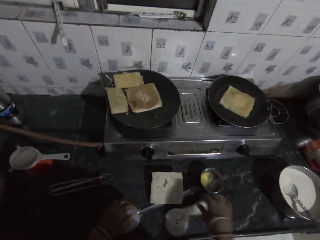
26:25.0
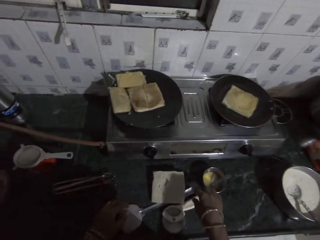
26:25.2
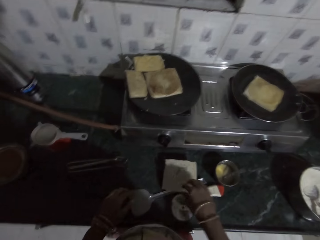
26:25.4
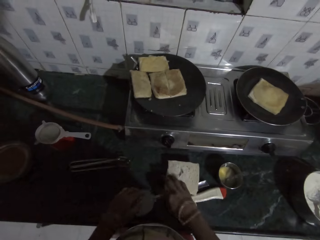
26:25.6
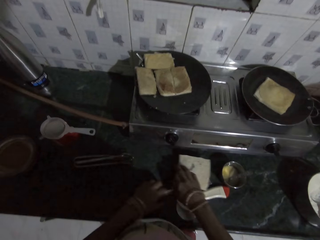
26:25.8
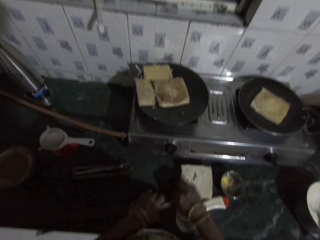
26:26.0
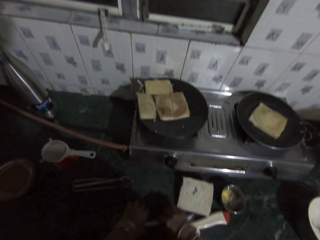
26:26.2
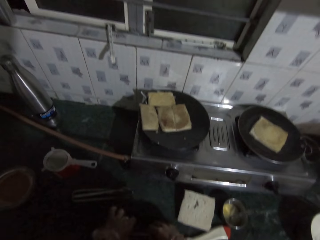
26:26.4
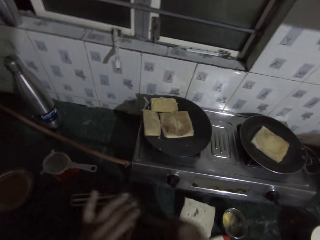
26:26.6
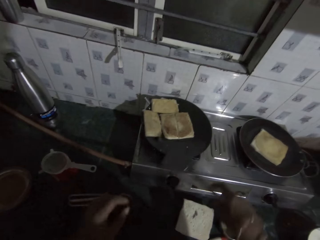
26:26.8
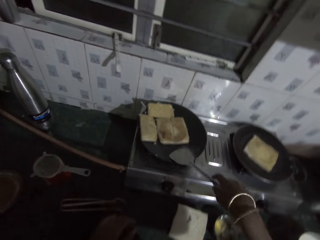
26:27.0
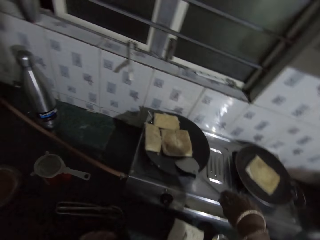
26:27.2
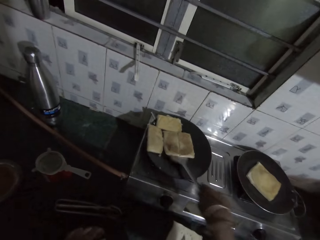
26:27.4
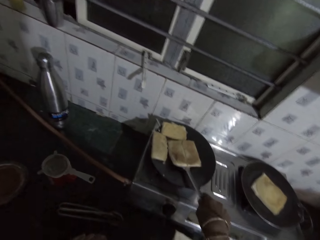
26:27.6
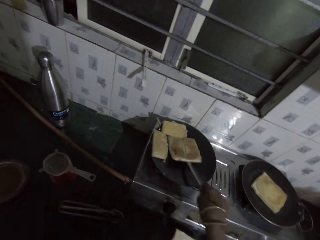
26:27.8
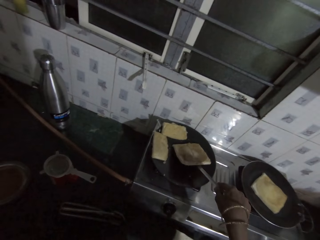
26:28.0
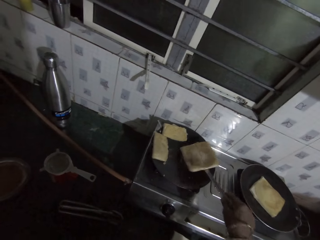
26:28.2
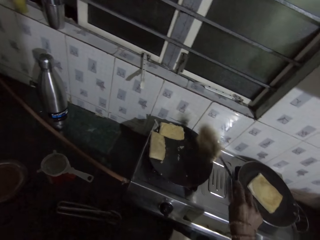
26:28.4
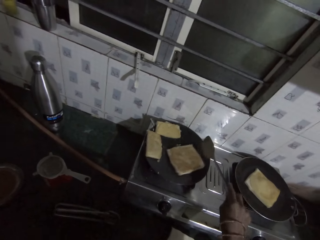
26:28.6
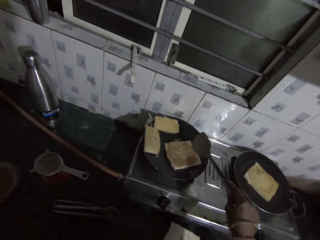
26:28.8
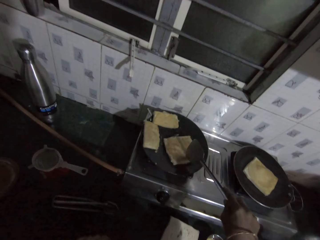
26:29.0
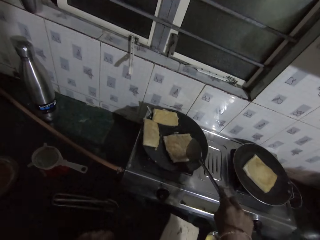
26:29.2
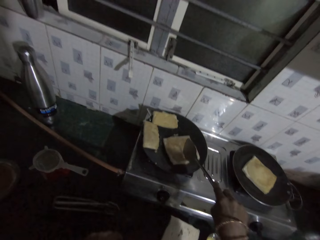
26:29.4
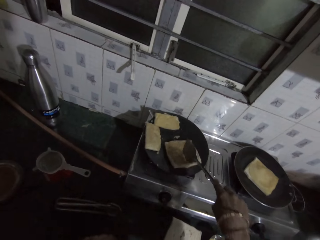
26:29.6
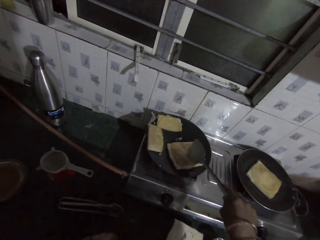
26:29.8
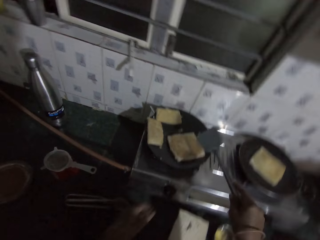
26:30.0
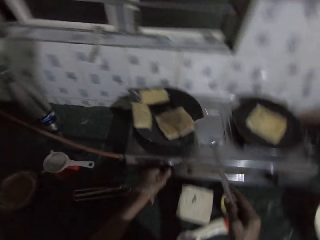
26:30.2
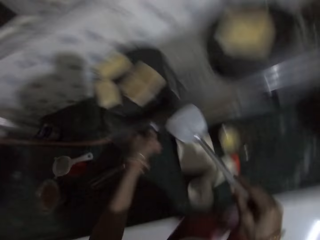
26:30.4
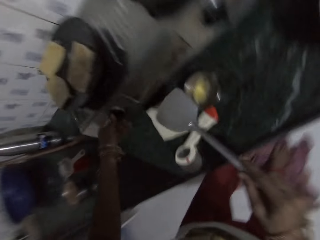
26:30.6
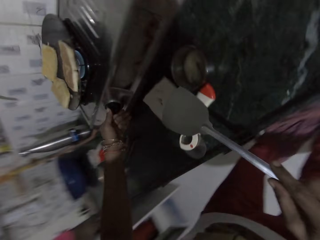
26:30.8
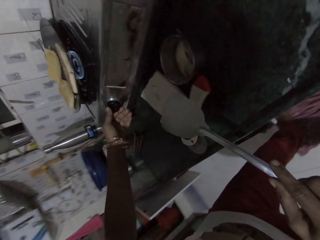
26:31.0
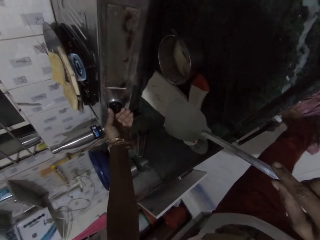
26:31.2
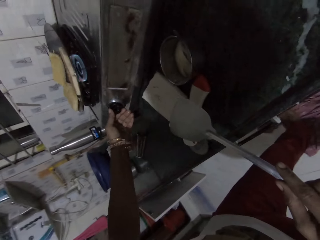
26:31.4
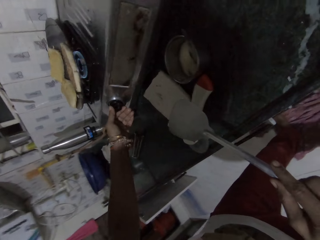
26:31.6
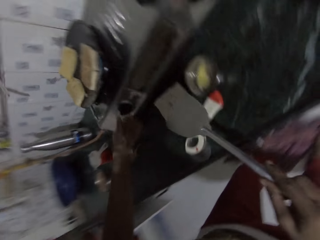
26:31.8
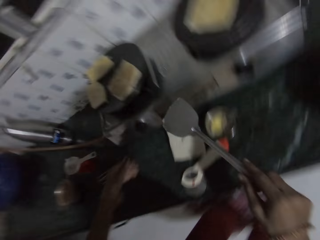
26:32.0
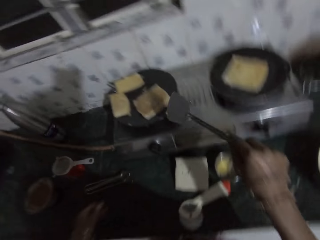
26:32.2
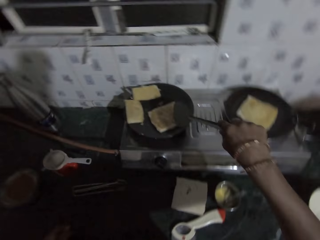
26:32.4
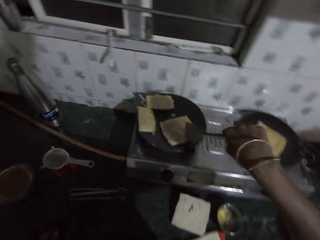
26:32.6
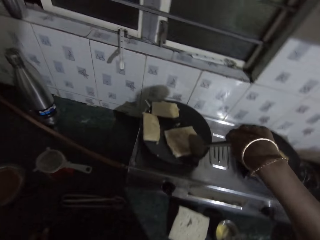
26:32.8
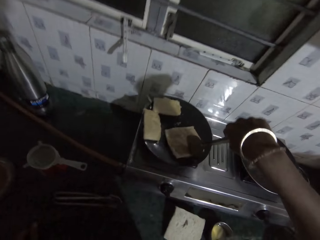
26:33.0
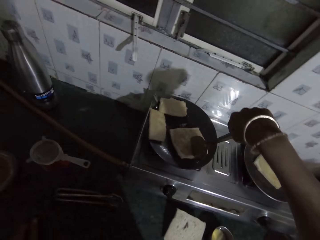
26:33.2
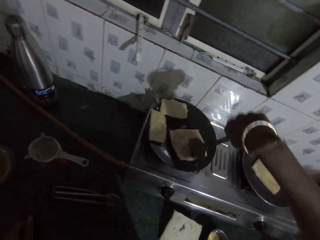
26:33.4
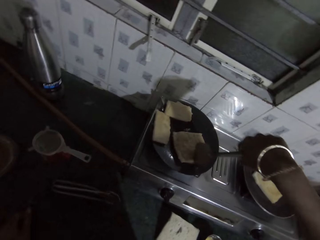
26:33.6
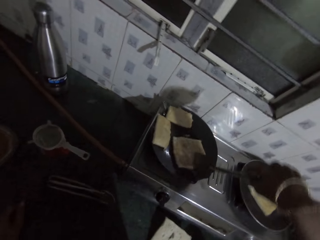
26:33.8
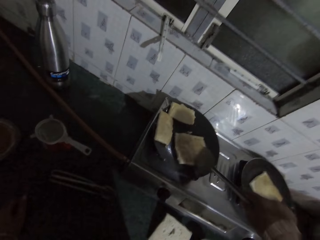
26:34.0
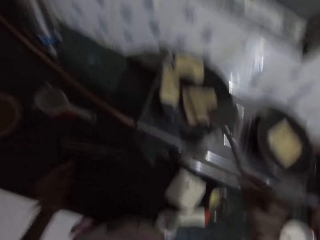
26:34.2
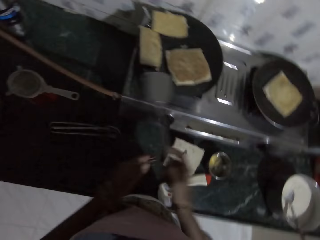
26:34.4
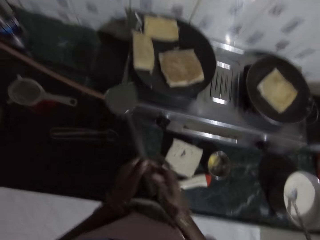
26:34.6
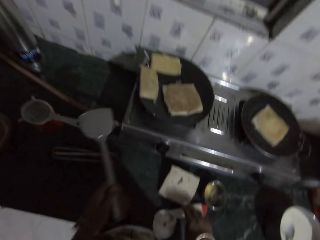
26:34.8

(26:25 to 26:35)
The camera wearer drops the dough cutter in her right hand on the kitchenette. She moves the bread. She picks up the spatula from the kitchenette with her right hand. She turns the fry bread or pancake in the frying pan with the spatula in her right hand. She operates the gas cooker with her left hand. She presses the fry bread in the frying pan with the spatula in her right hand. She slices the pancake into two.

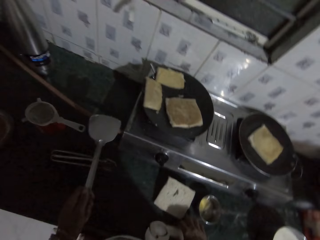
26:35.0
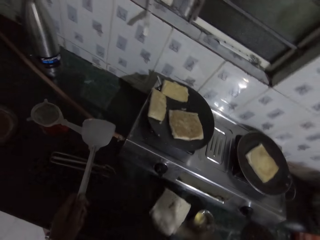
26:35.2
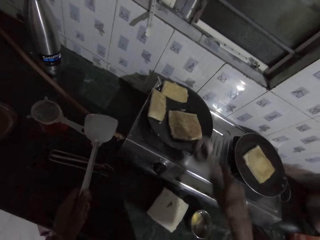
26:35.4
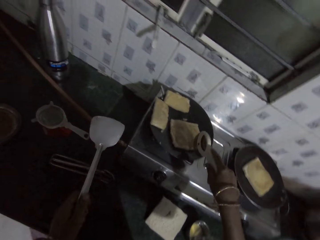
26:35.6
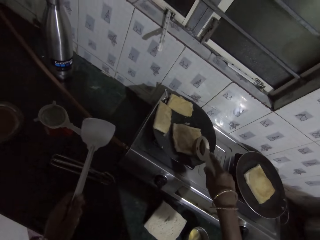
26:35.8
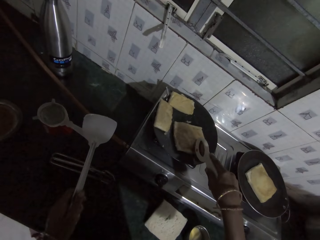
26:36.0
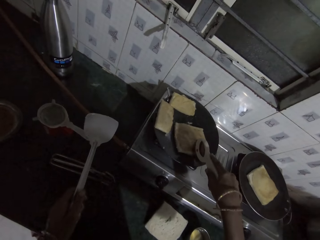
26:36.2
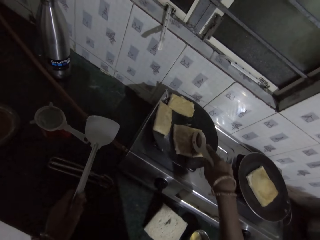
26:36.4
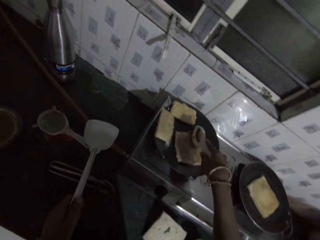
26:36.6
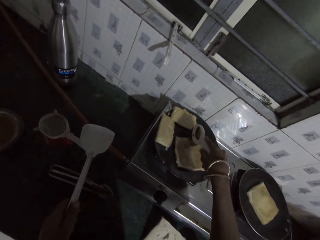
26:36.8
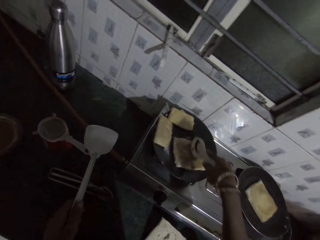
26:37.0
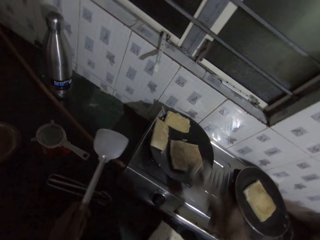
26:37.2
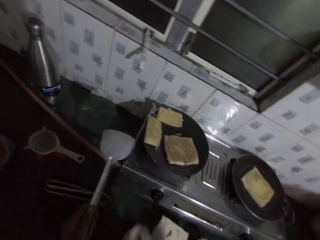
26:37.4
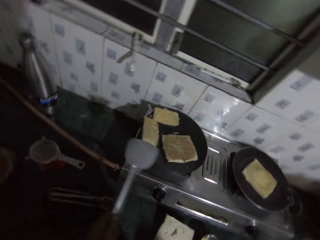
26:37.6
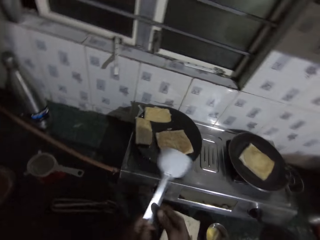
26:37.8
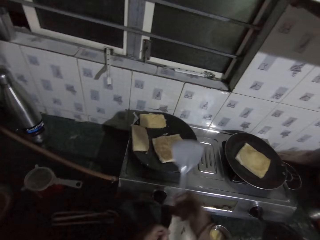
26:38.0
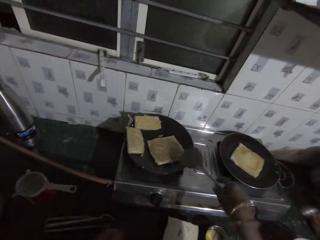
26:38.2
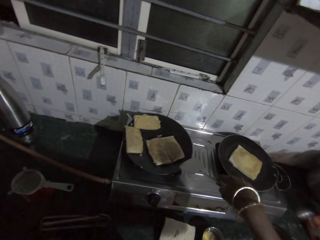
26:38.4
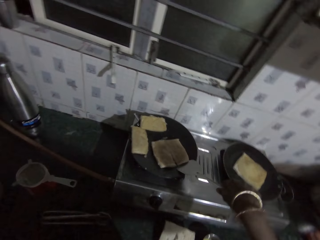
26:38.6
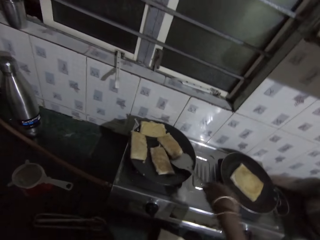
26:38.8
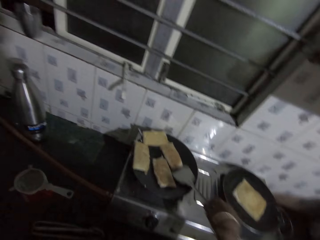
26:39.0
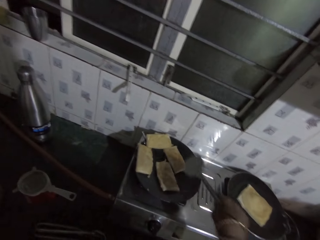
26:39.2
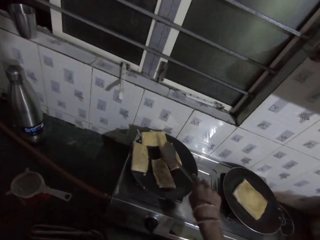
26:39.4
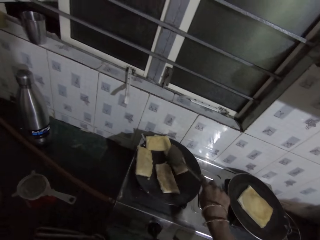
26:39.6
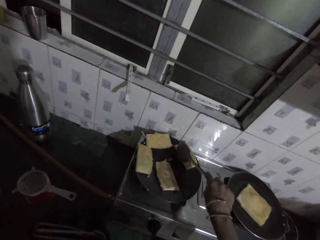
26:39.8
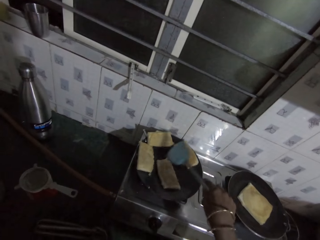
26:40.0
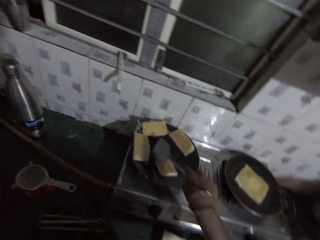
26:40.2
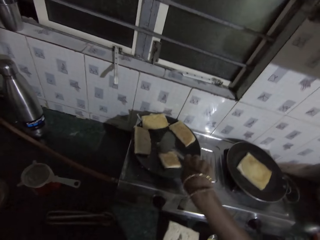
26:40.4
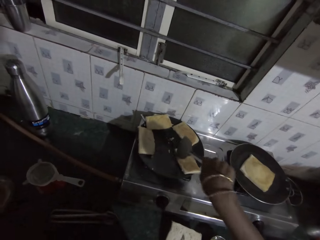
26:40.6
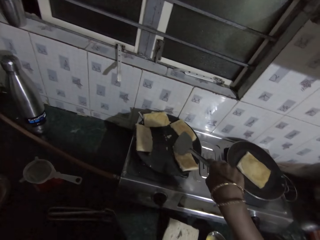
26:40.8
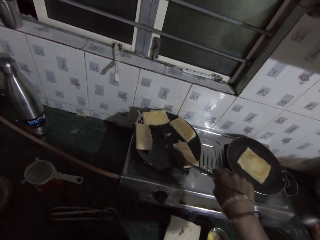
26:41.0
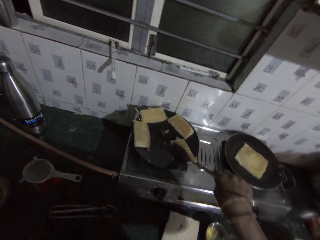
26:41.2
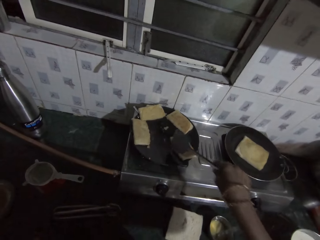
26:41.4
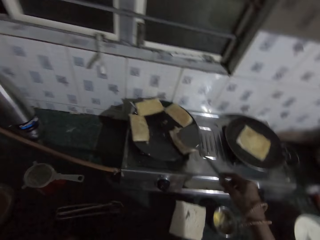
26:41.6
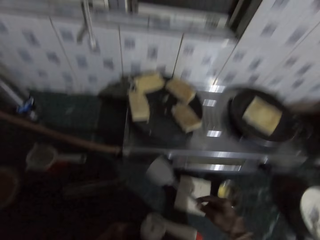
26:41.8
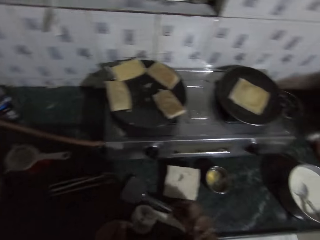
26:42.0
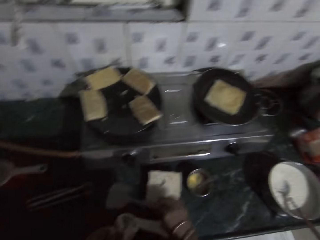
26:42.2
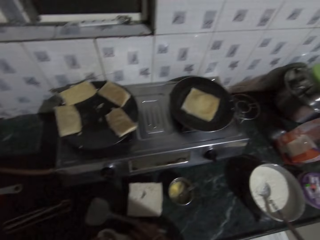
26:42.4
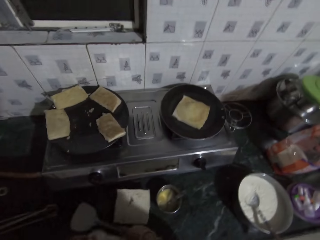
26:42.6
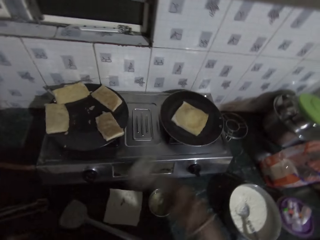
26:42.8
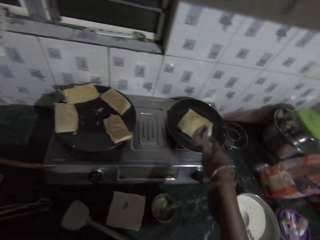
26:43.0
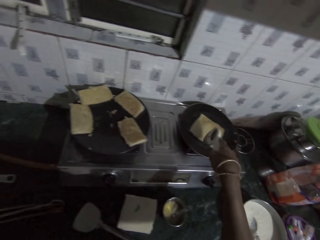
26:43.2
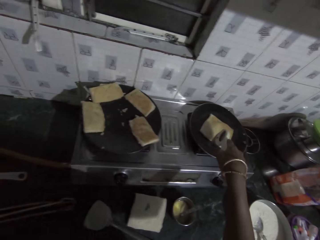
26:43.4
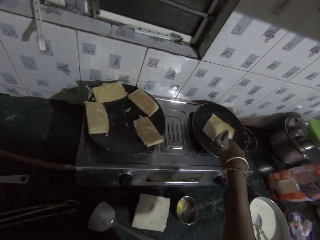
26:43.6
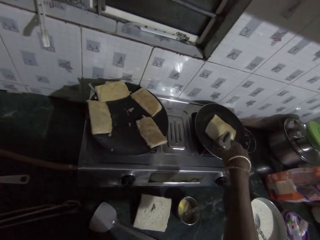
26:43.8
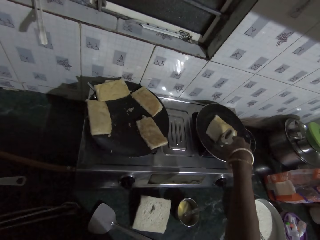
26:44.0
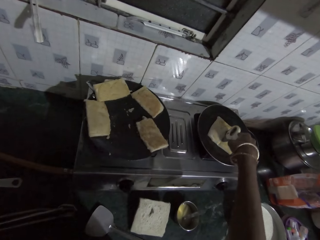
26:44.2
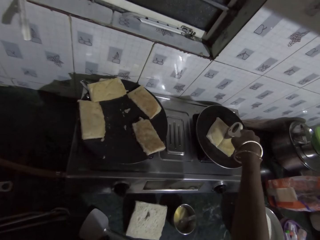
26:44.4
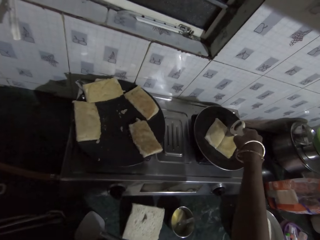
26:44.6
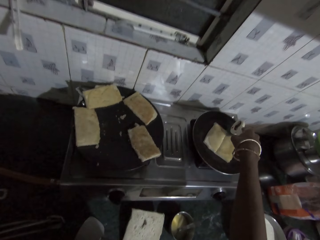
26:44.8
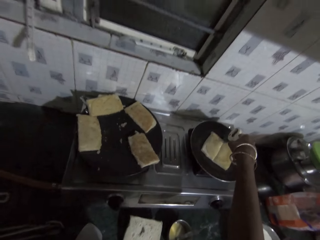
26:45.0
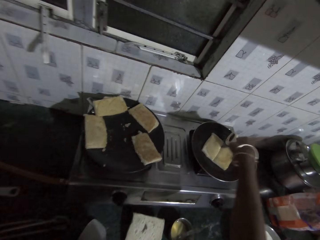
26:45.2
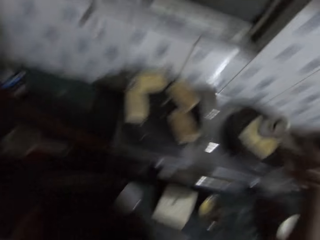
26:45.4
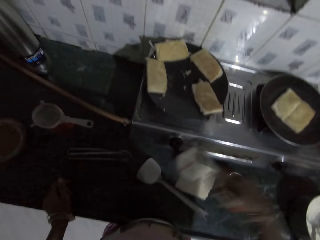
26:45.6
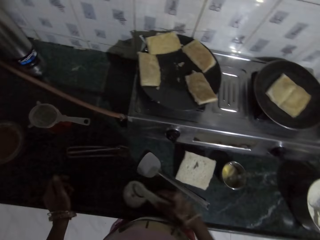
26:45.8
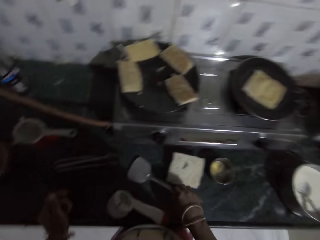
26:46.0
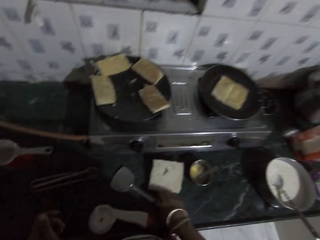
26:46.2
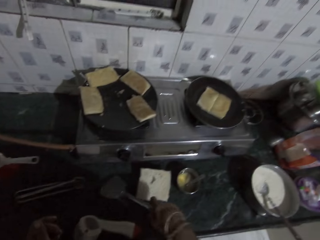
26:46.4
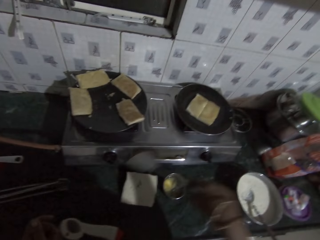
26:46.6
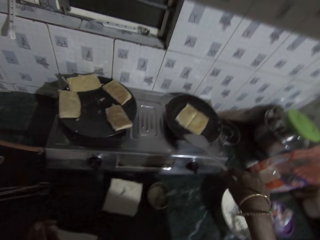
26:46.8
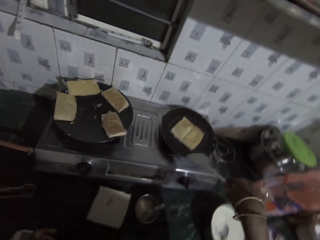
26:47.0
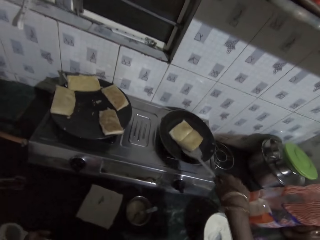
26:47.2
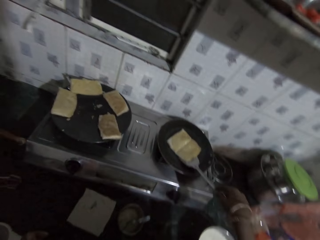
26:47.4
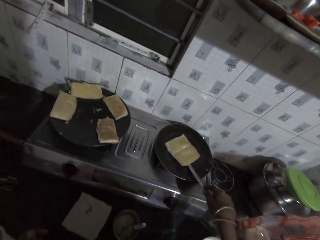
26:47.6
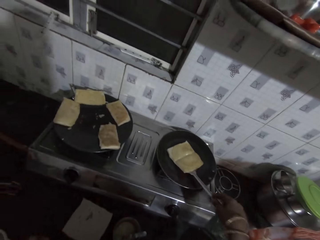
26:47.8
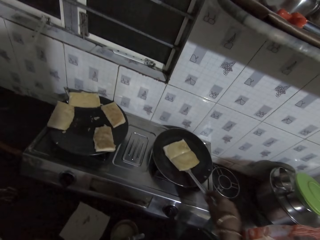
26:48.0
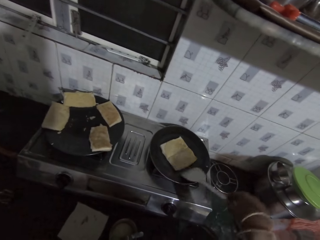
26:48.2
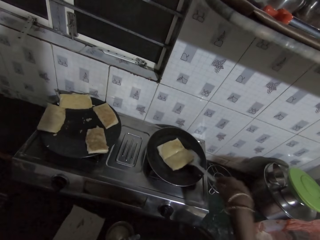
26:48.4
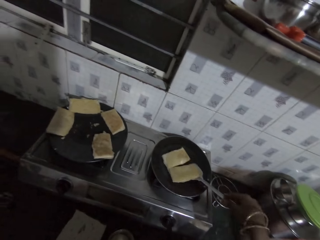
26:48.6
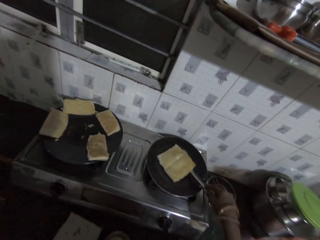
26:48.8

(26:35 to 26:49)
The camera wearer passes the spatula to her left hand. She picks up the dough cutter from the kitchenette with her right hand. She holds another tool. She cuts the fry bread or pancake into two with the dough cutter in her right hand. She drops the dough cutter in her right hand on the kitchenette. She passes the spatula to her right hand. She adjusts the fry bread in the frying pan with the spatula in her right hand. She drops the spatula on the kitchenette with her right hand. She picks up the dough cutter from the kitchenette with her right hand. She cuts the fry bread in two with the dough cutter in her right hand. She drops the dough cutter in her right hand on the kitchenette. She picks up the spatula from the kitchenette with her right hand. She adjusts the fry bread in the frying pan with the spatula in her right hand. She turns the pancake with the spatula.
